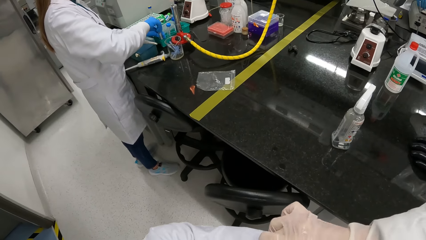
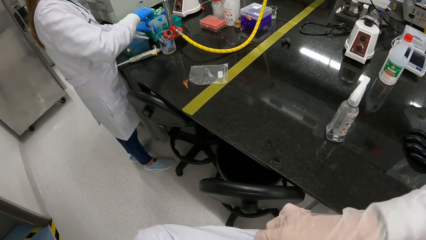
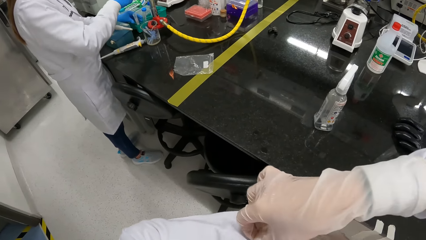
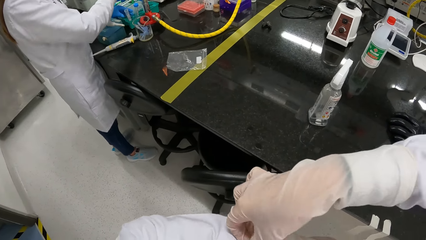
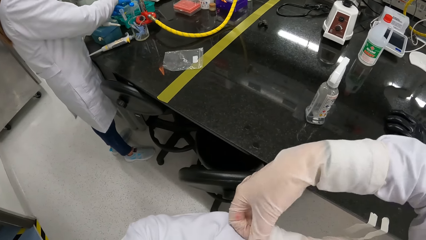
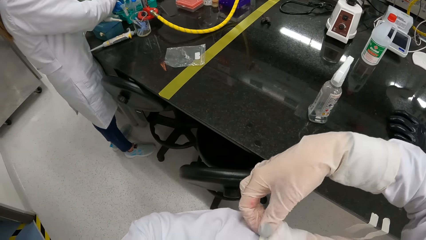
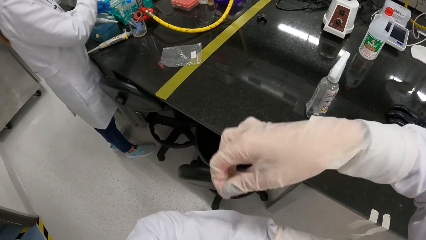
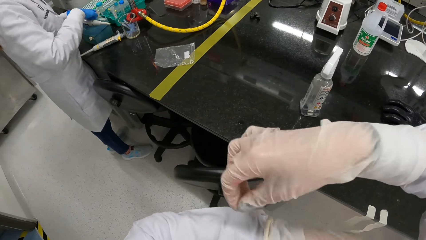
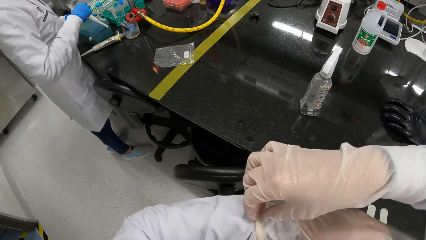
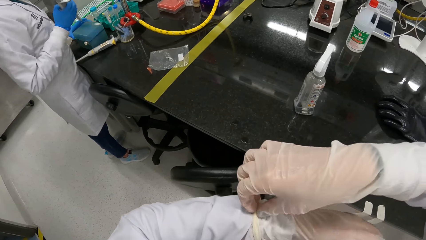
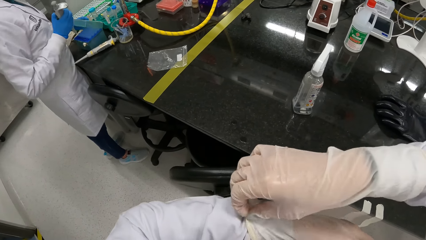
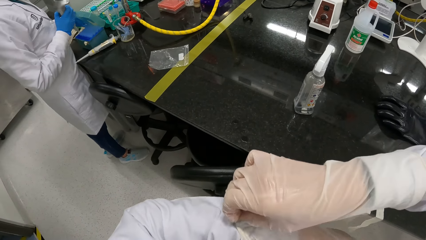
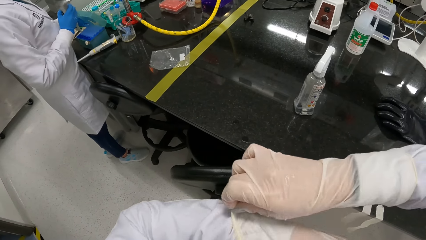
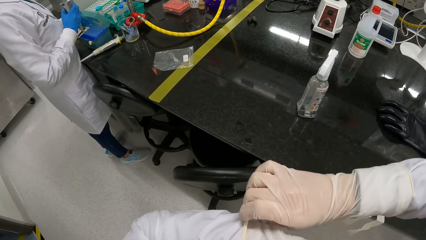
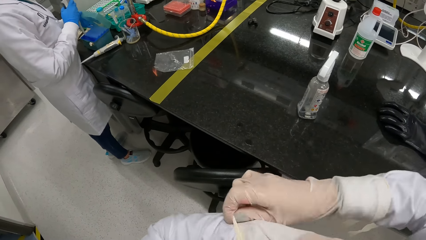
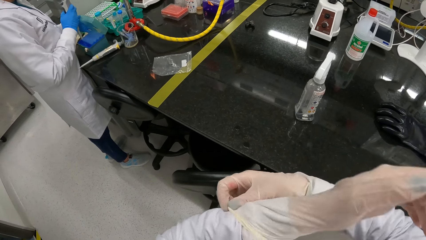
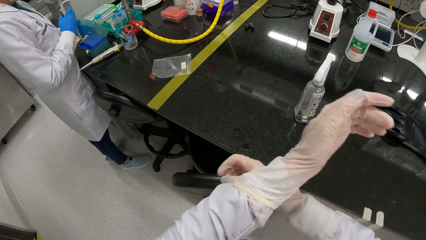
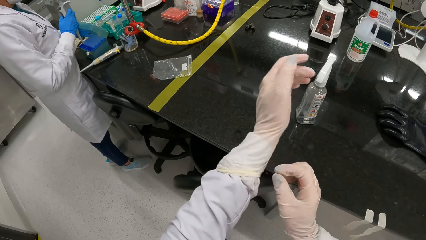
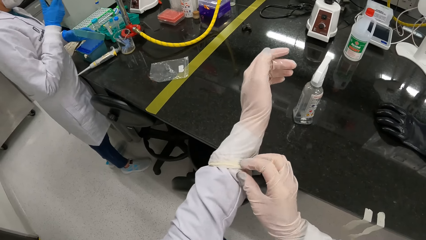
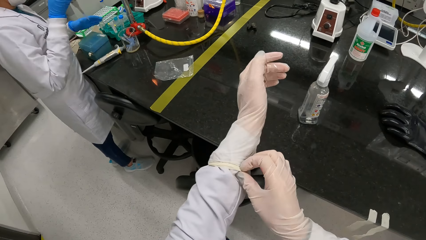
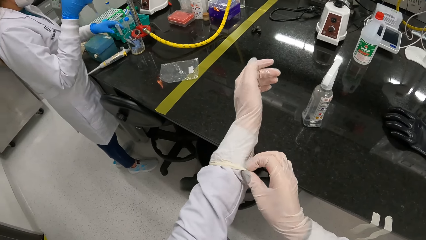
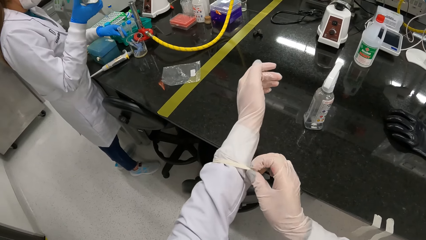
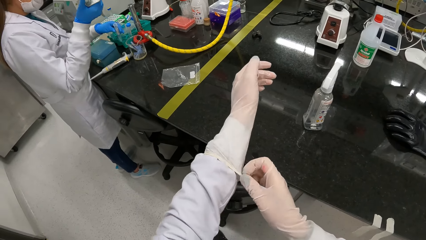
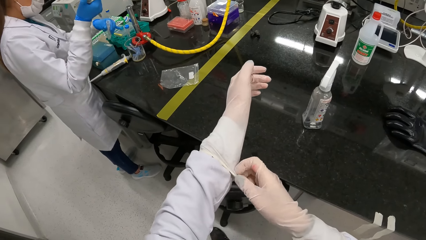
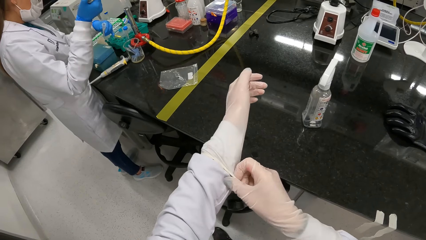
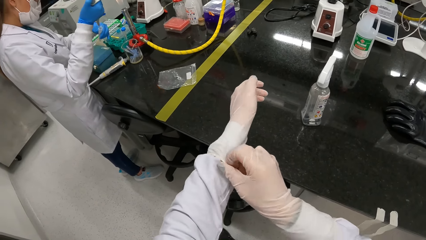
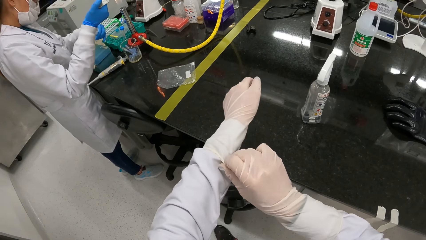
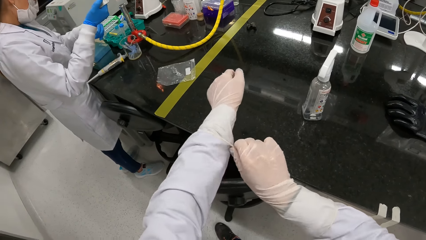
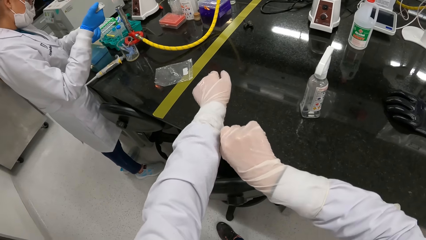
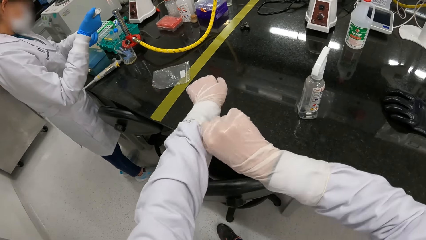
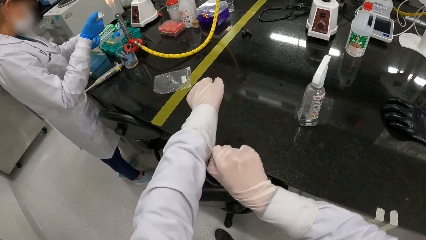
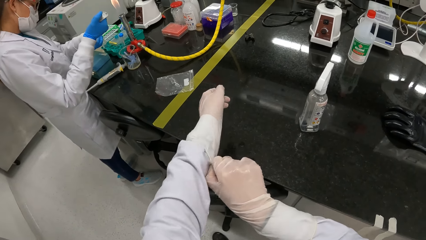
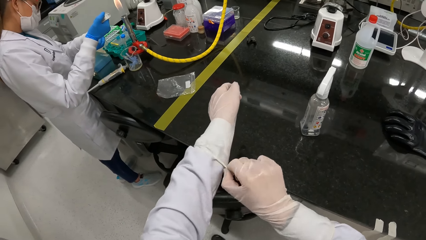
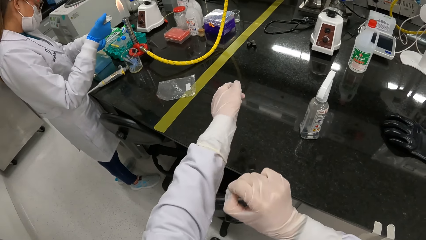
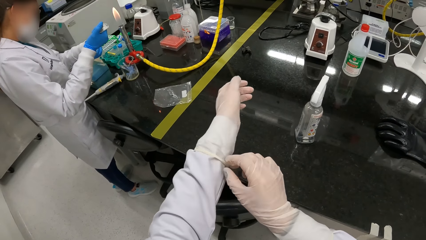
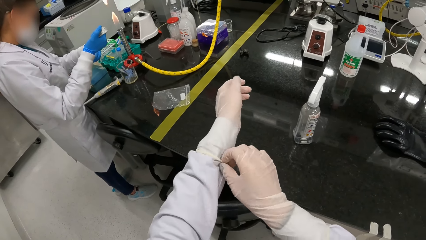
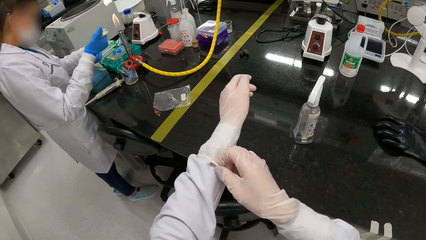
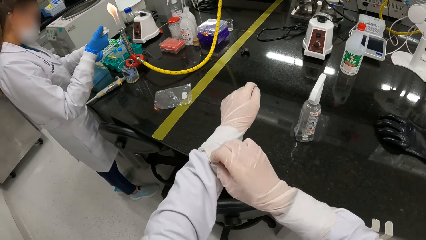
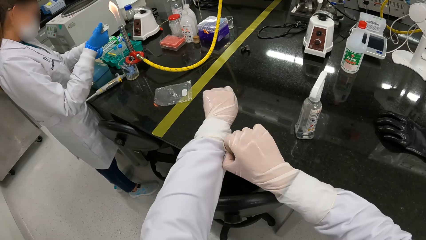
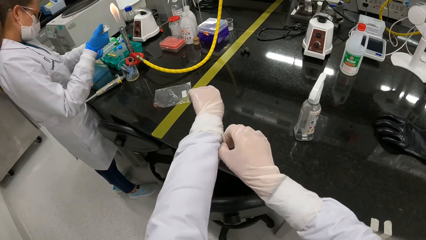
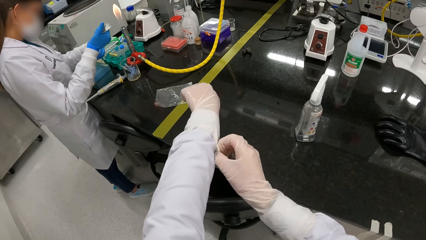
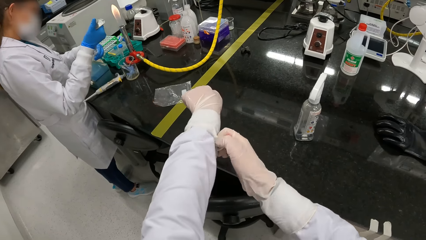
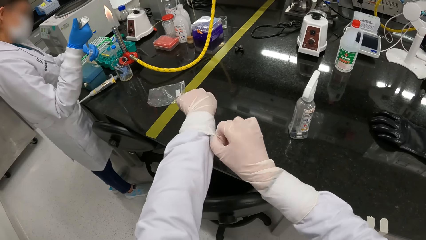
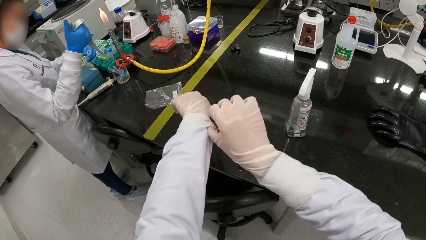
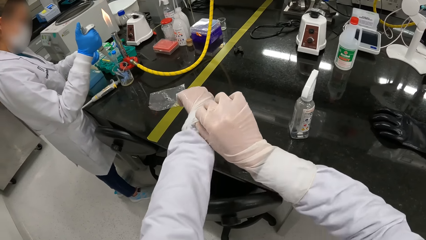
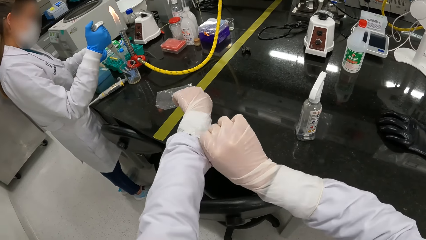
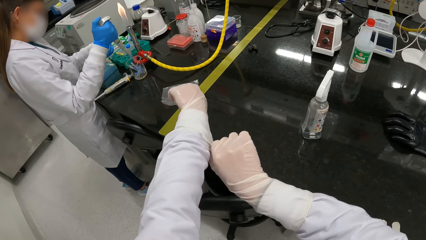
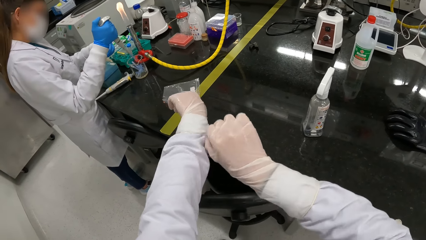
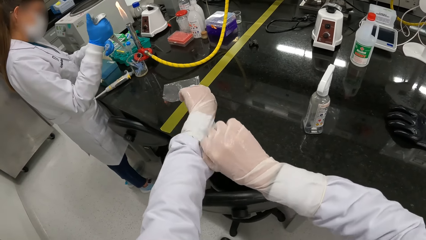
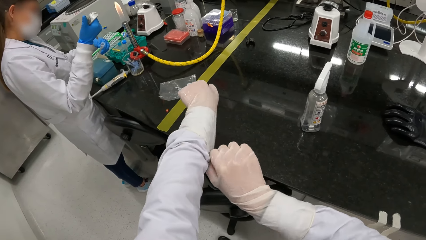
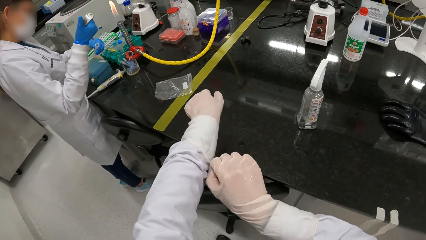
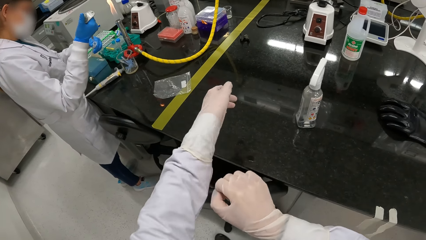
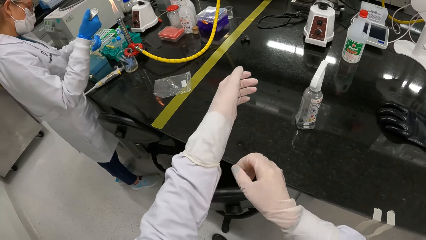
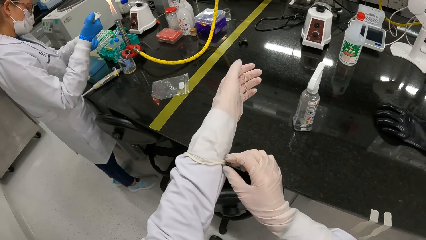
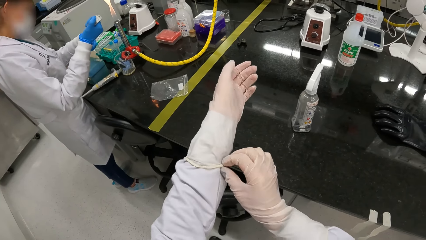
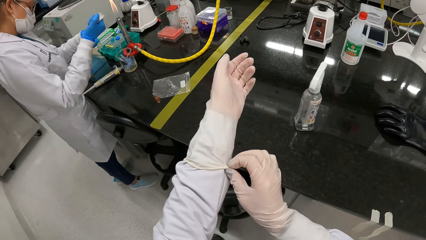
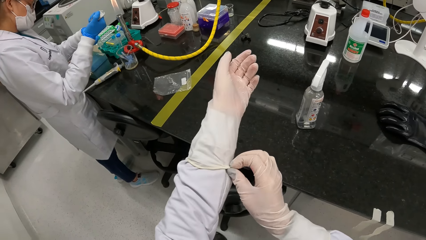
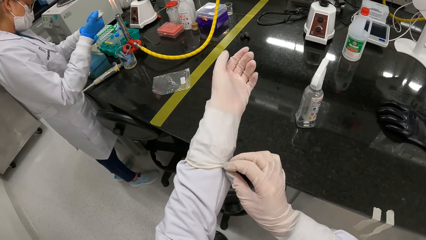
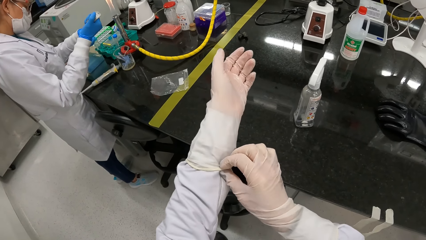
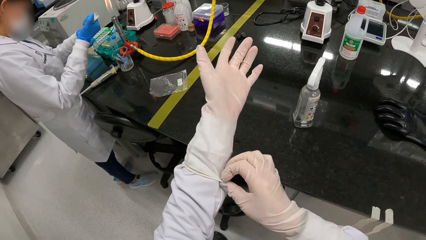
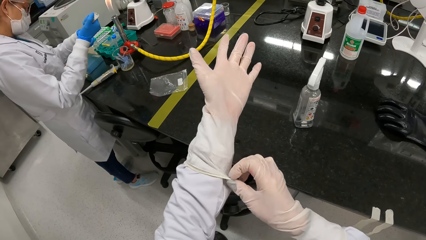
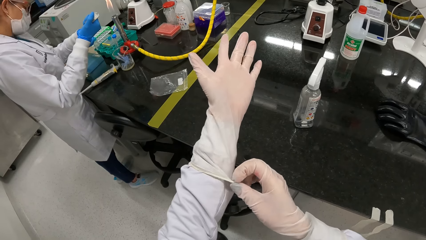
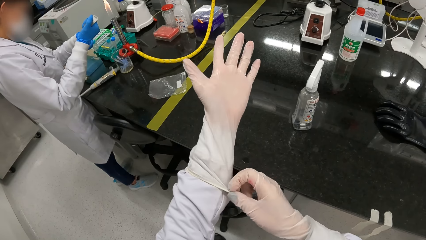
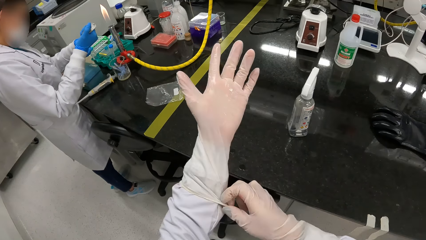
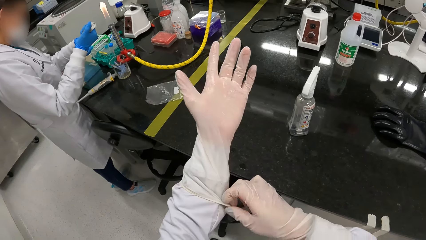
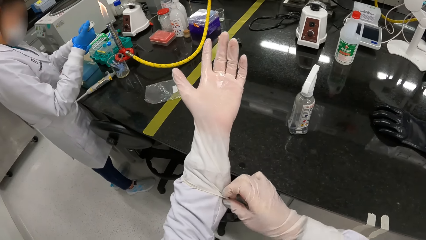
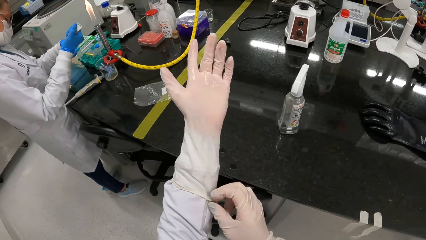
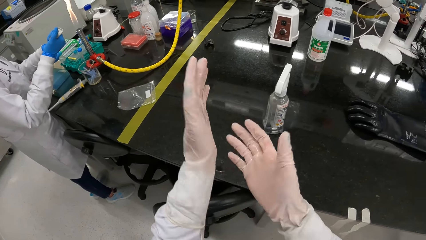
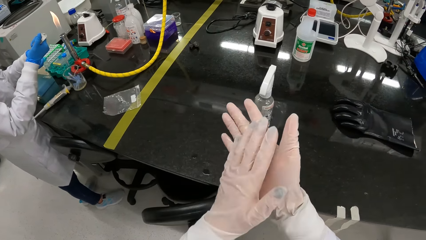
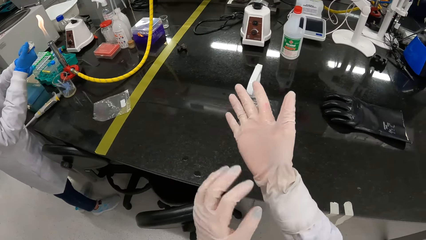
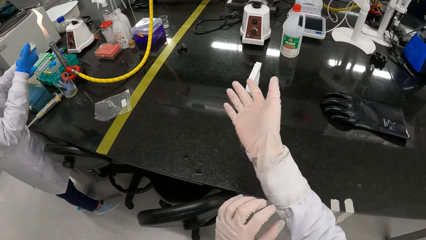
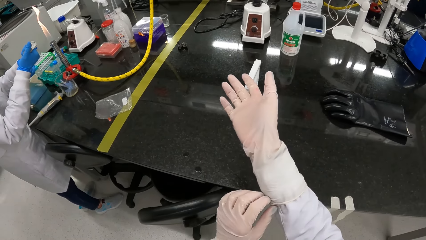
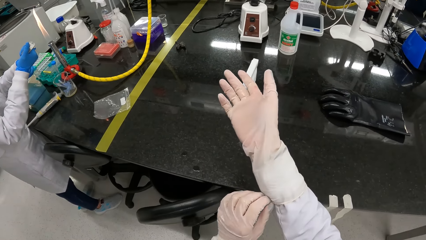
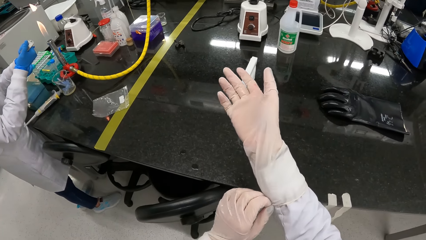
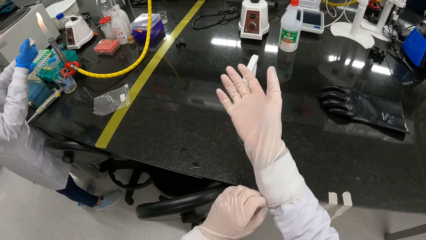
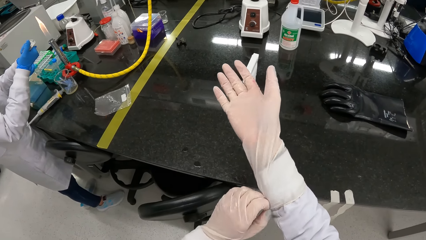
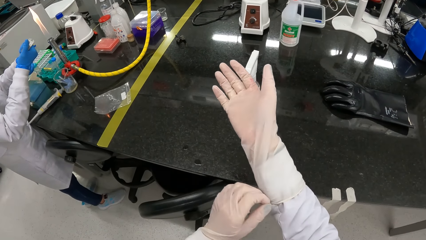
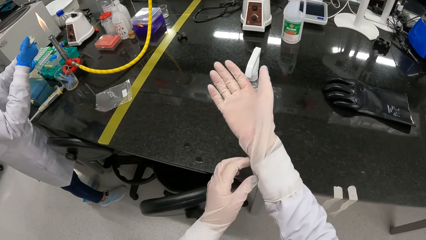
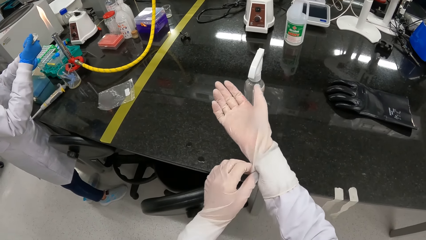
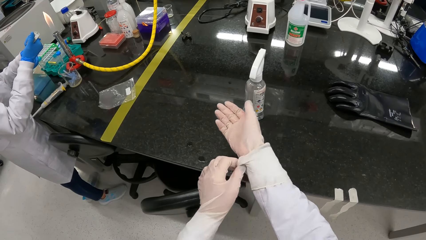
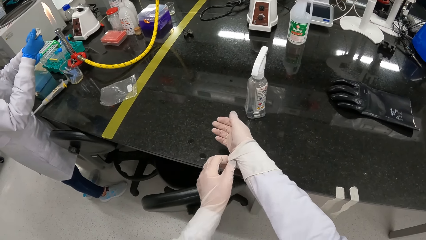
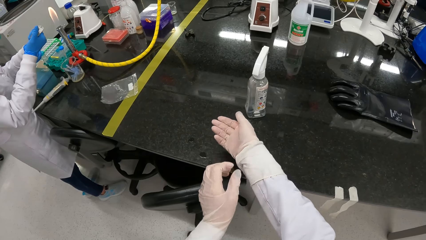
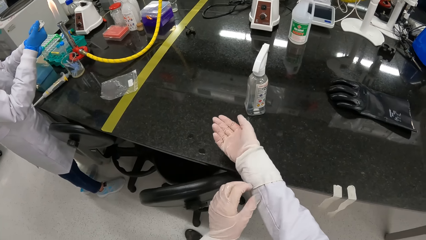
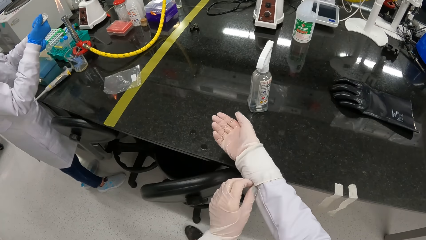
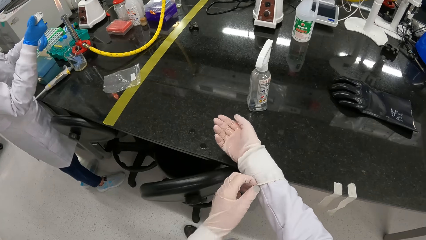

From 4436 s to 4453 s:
The woman places the lid on the test tube rack with her right hand. The woman picks the micropipette from the test tube rack with her right hand. The woman opens the test tube rack with her left hand. The woman sucks reagent from a test tube with the micropipette in her right hand. The woman closes the test tube rack with her left hand. The woman picks a test tube from the laboratory cabinet with her left hand. The woman releases the reagent in the micropipette into the test tube with her right hand. The woman releases the reagent in the micropipette into the beaker with her right hand. The woman releases the reagent in the micropipette into the test tube with her right hand. The camera wearer adjusts the glove on her right hand with her left hand.
